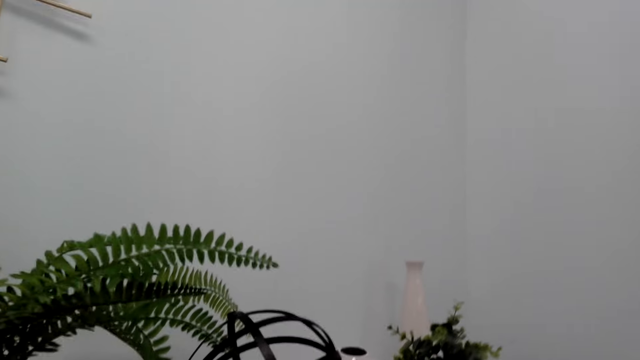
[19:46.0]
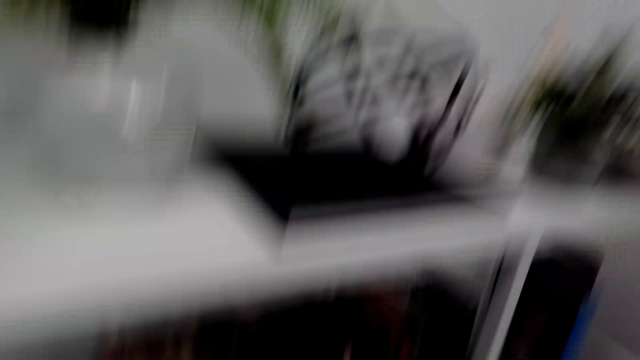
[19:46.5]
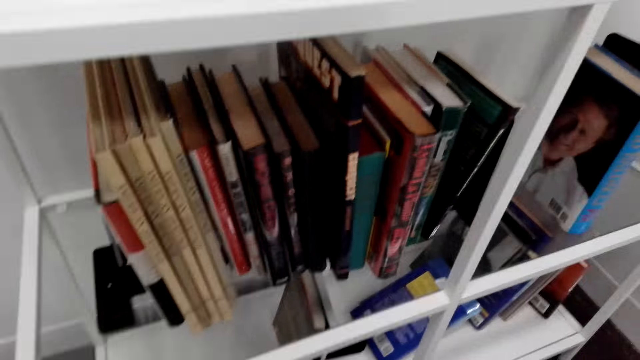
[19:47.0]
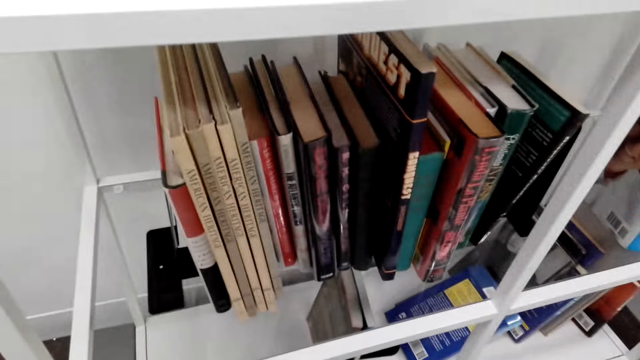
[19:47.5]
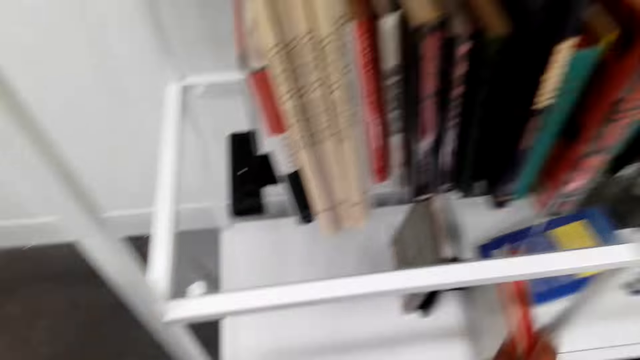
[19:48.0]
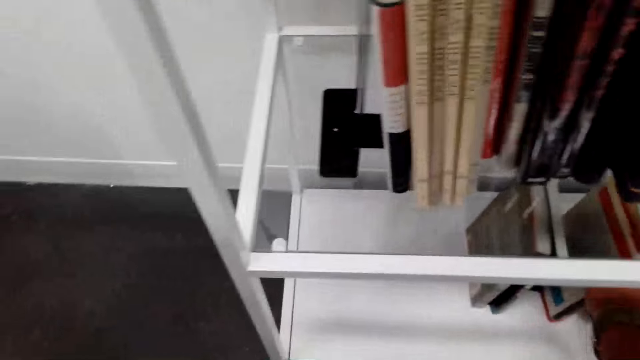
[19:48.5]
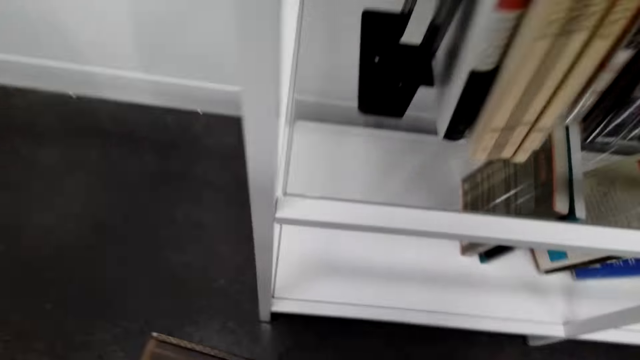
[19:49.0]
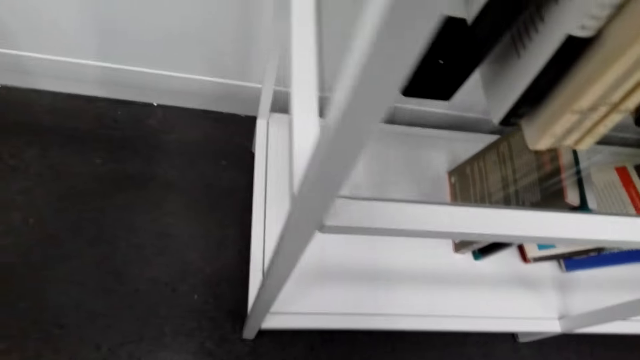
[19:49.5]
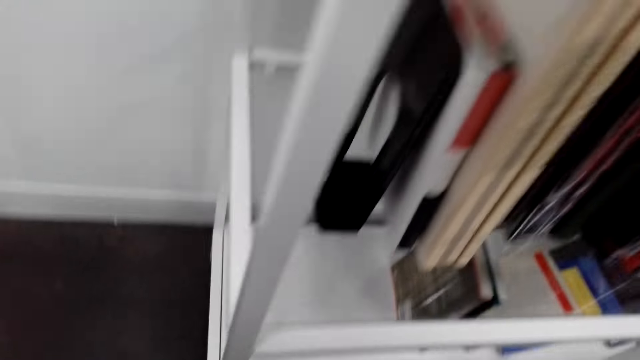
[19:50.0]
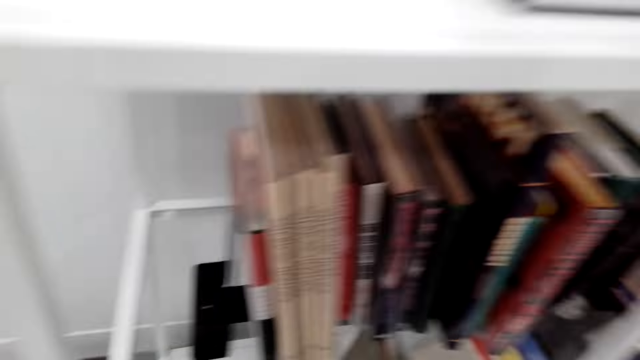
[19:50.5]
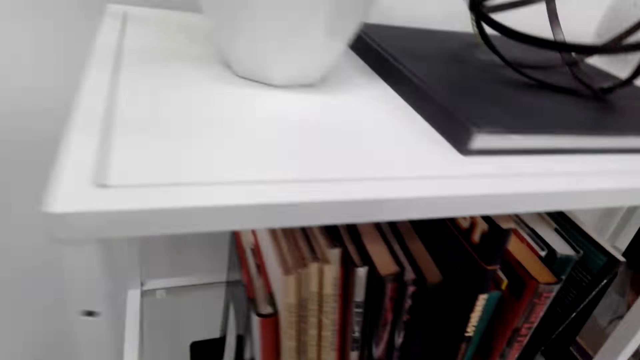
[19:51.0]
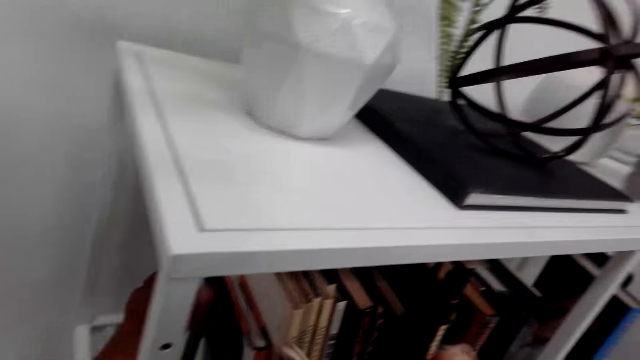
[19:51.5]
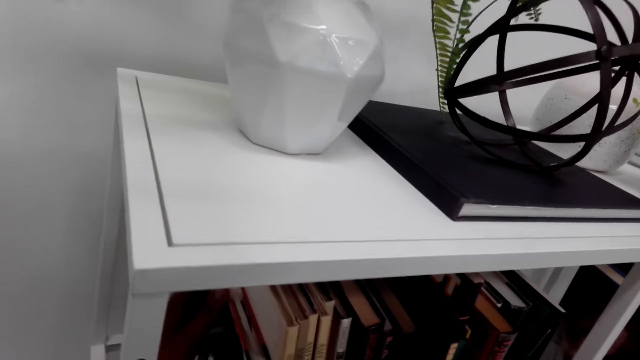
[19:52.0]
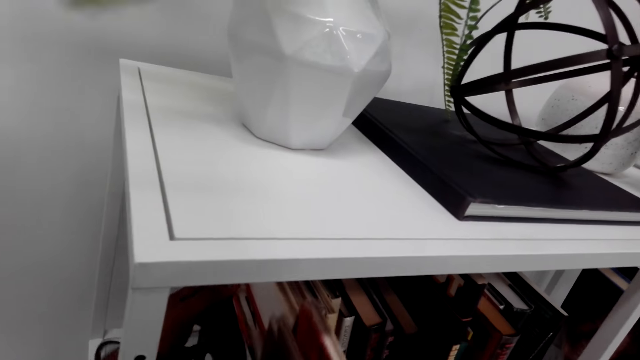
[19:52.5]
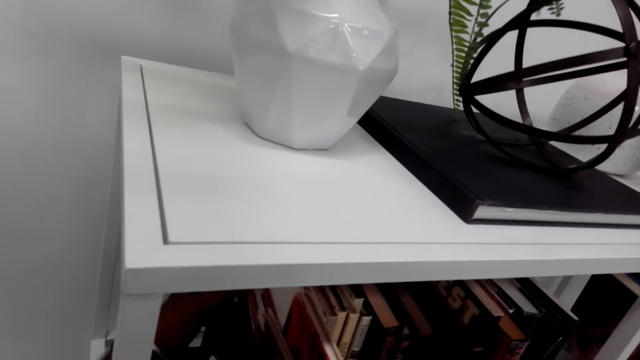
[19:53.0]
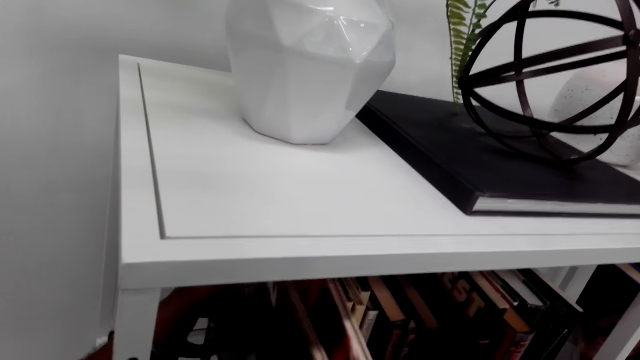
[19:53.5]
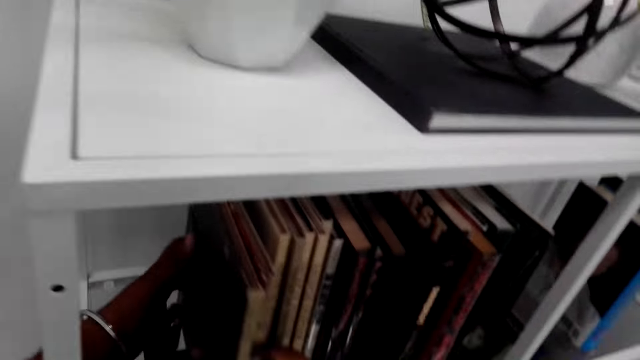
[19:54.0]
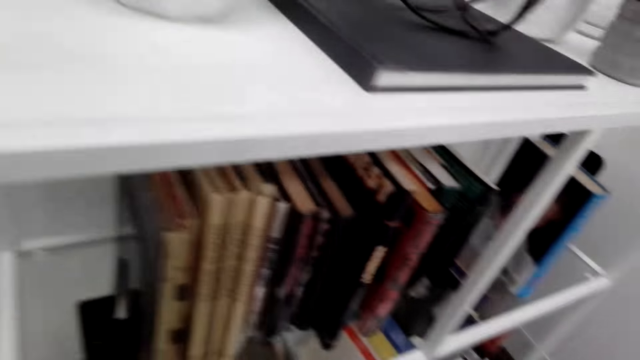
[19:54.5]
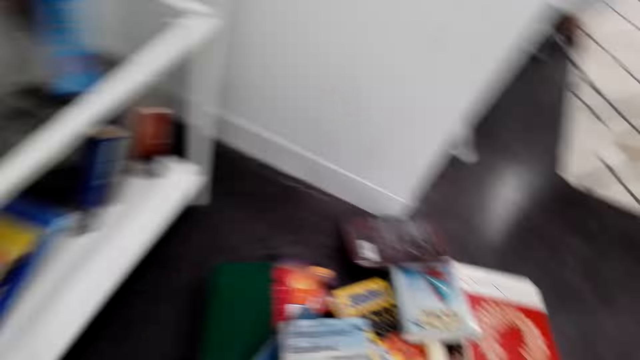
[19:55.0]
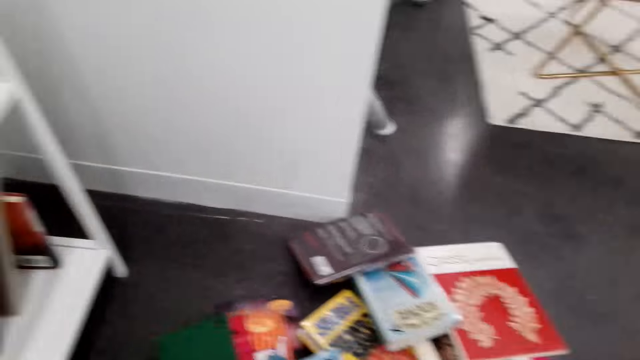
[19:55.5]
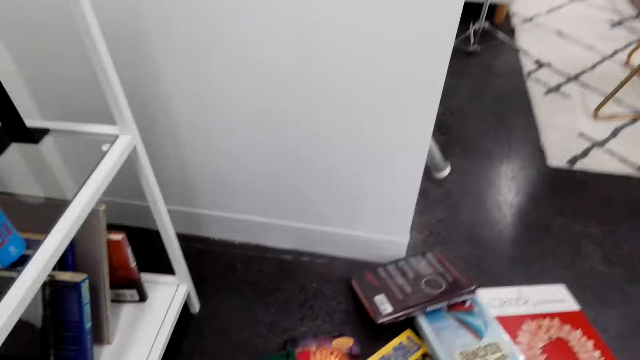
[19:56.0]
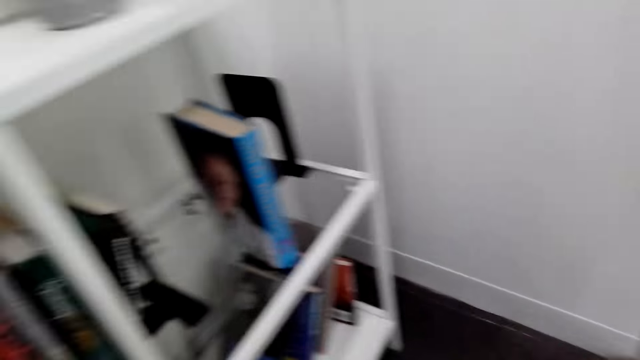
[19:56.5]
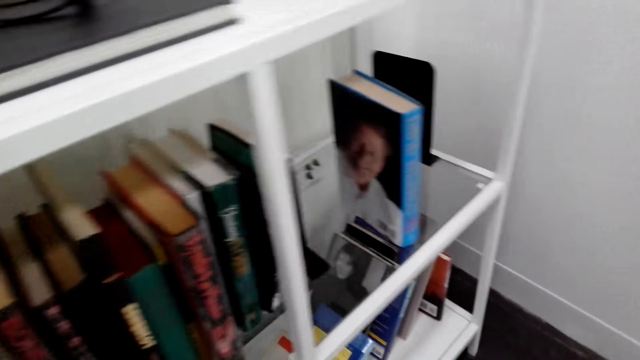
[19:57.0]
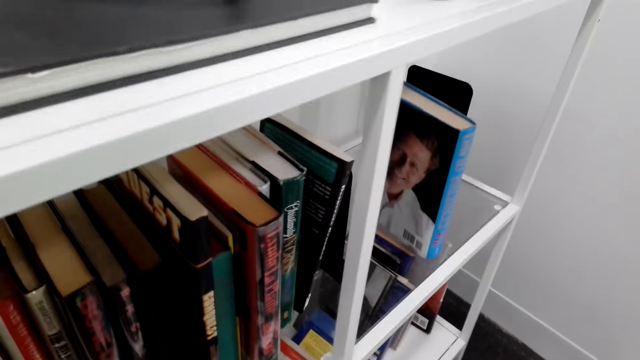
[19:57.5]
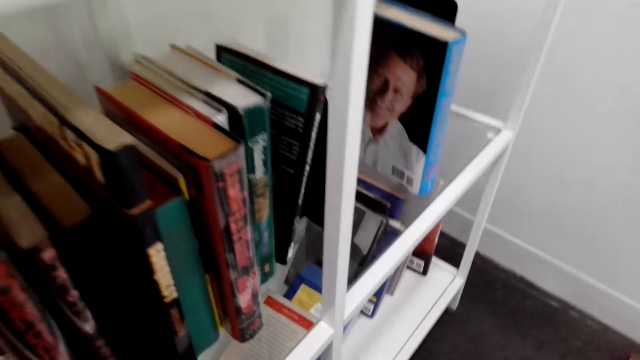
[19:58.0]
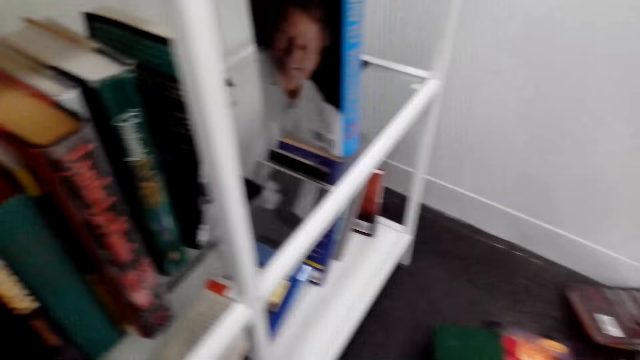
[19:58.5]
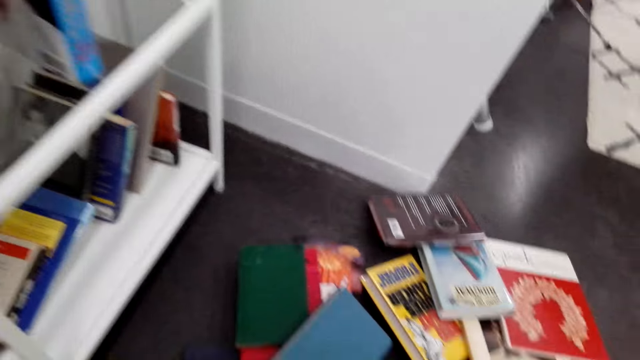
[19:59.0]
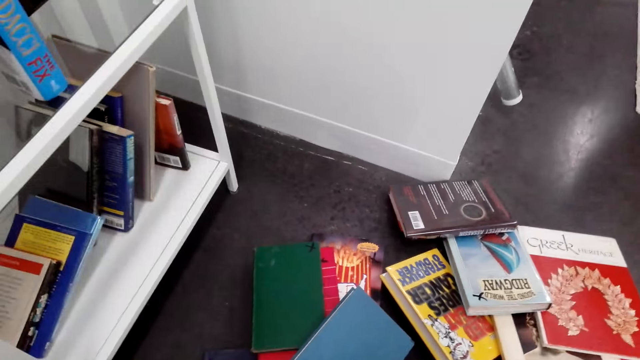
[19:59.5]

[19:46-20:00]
The camera wearer touches the book. They arrange the book. They pick up books.

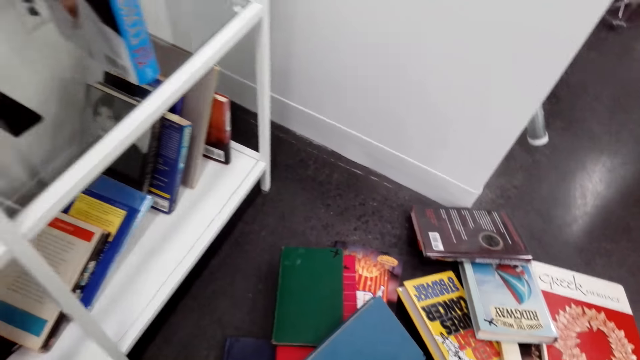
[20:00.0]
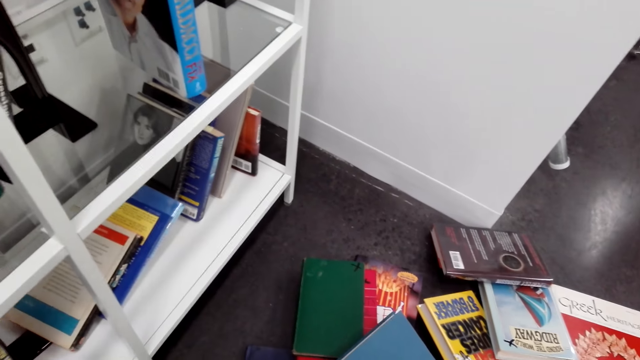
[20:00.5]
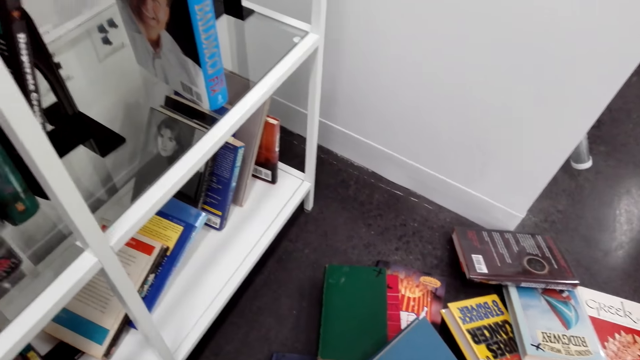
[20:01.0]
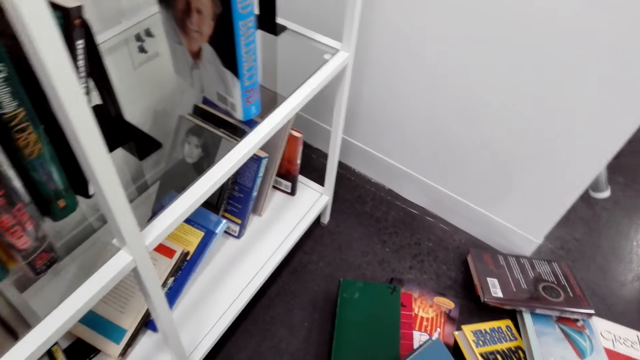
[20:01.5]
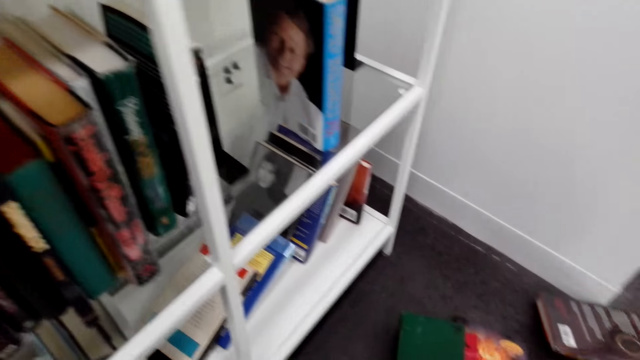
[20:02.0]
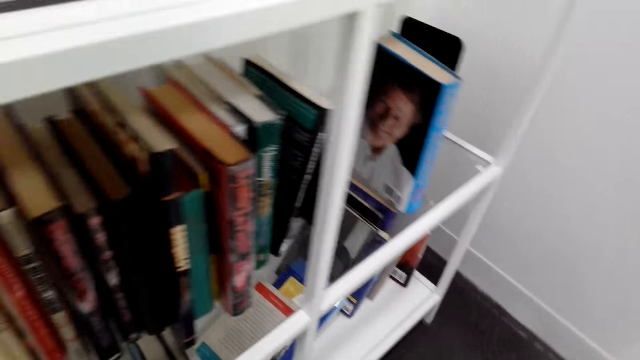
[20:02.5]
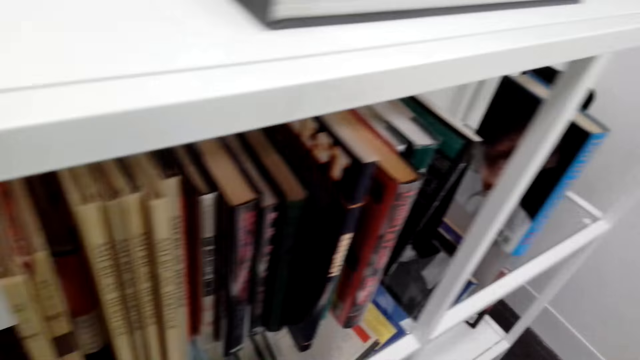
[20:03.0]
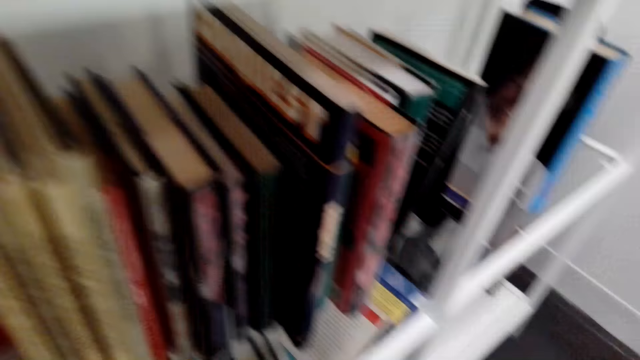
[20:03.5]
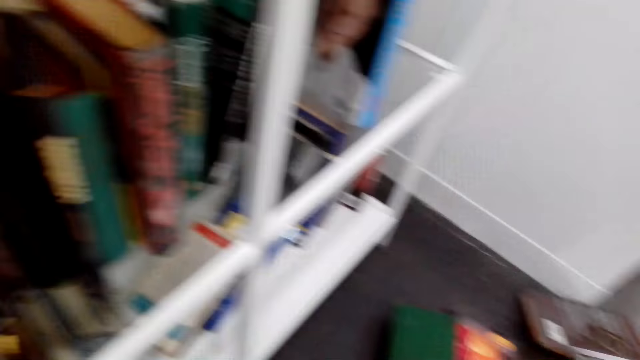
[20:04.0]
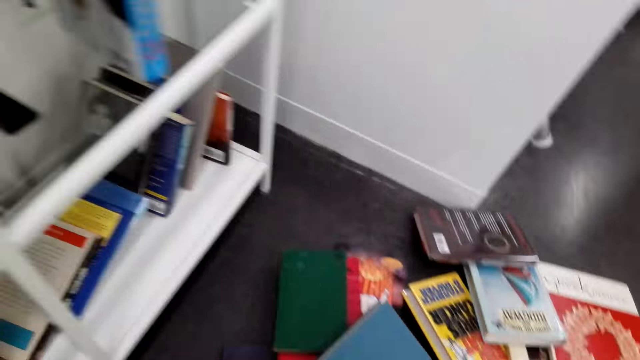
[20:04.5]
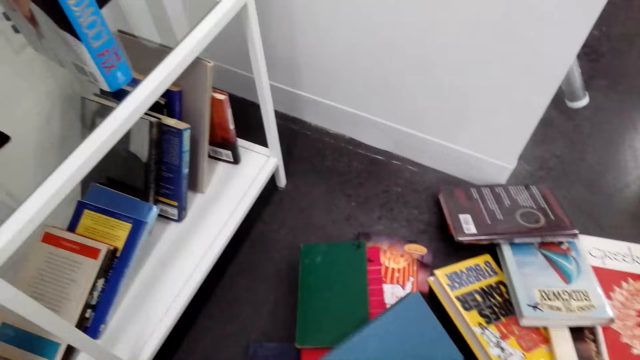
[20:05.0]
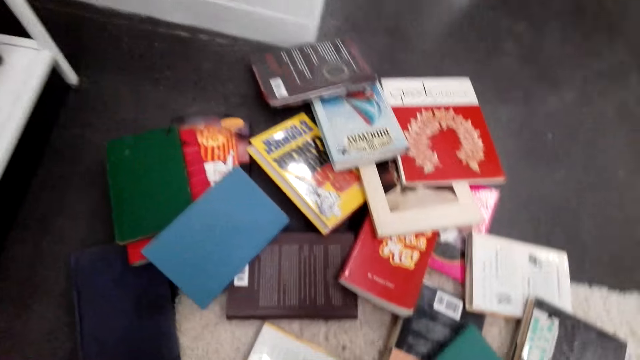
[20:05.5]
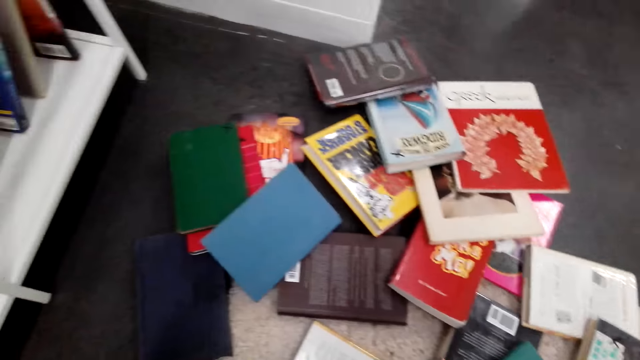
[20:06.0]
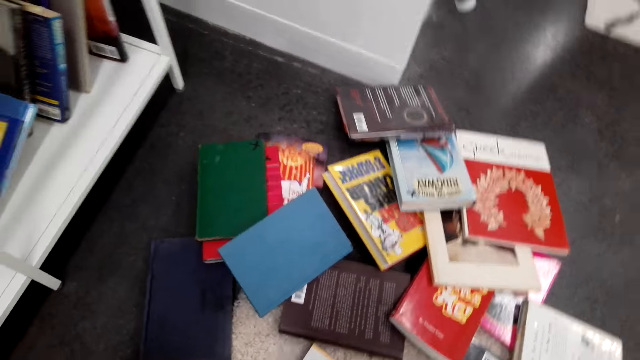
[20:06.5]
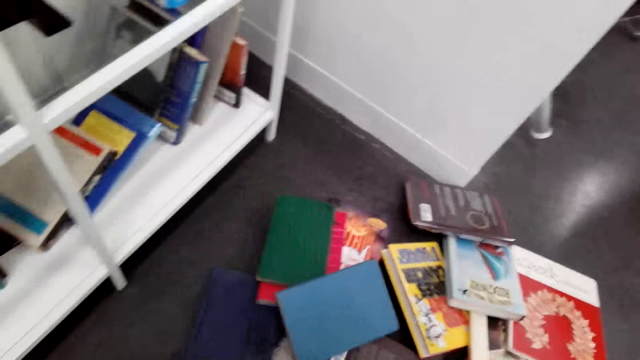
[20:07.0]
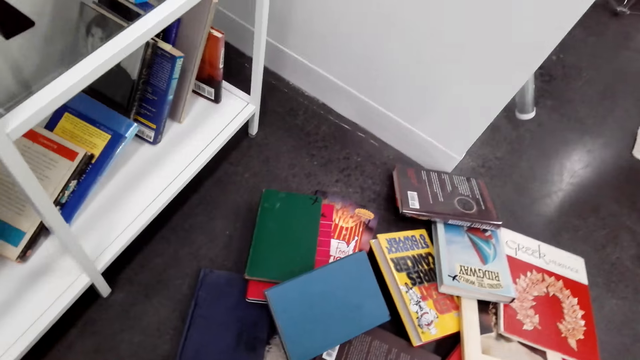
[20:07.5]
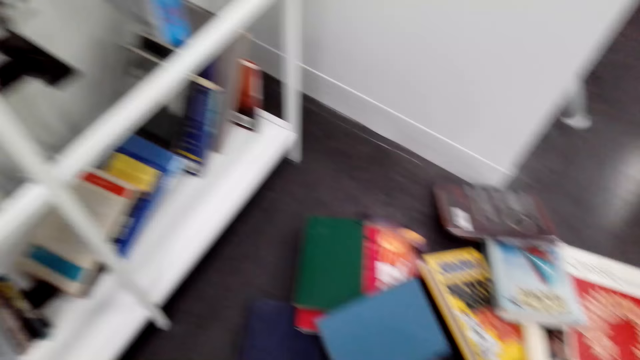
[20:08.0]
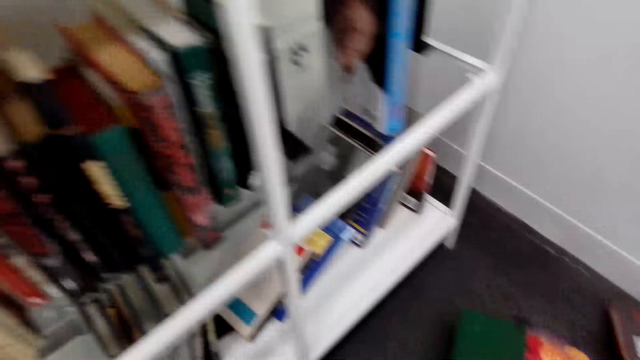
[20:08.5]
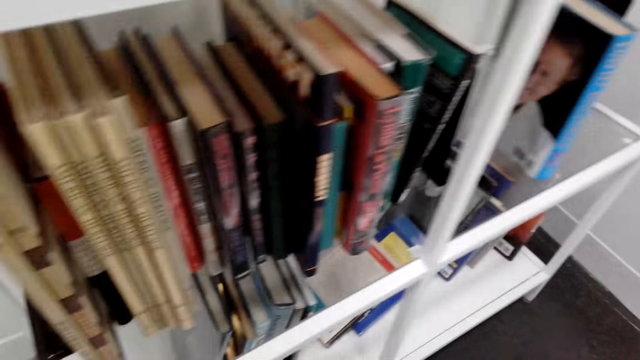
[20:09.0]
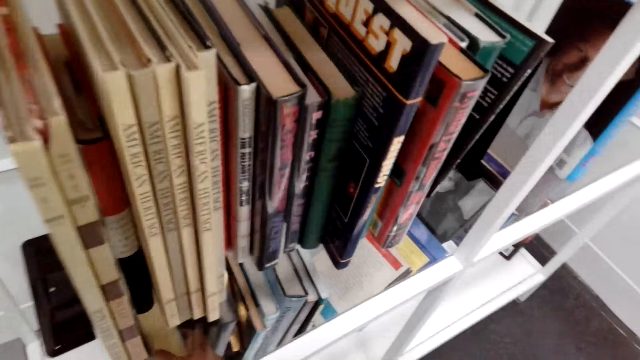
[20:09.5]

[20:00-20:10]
The camera wearer looks around.
